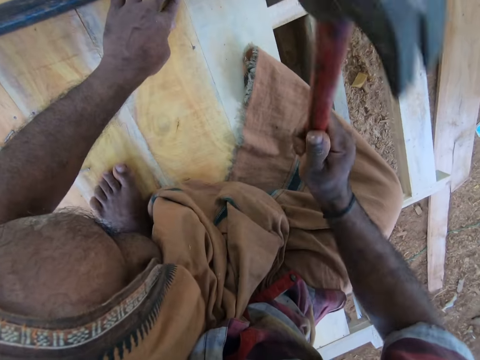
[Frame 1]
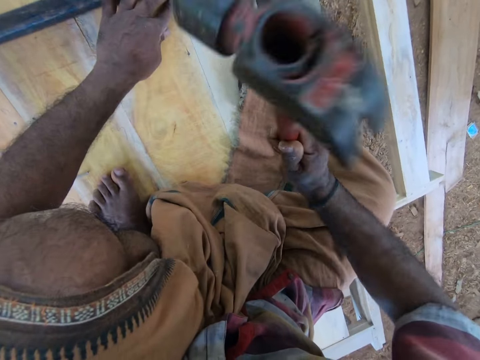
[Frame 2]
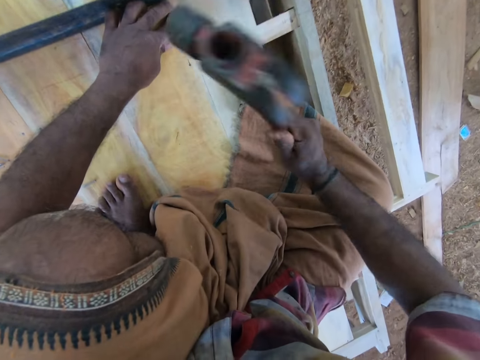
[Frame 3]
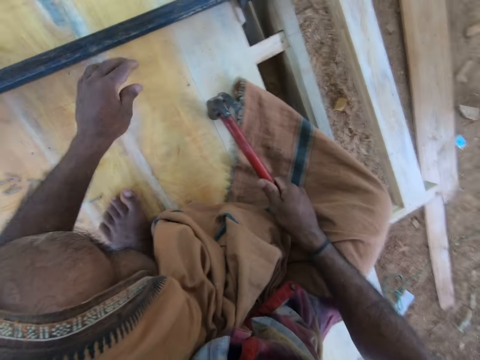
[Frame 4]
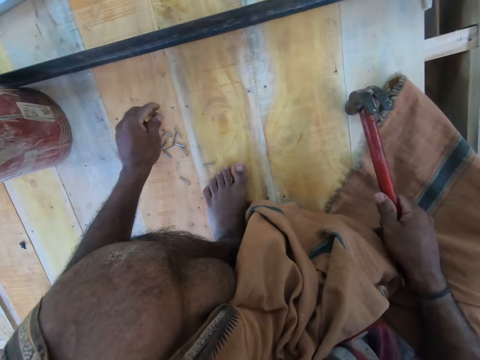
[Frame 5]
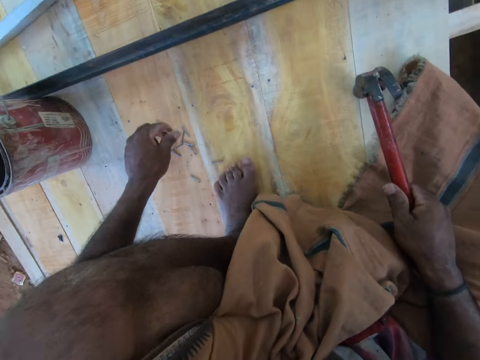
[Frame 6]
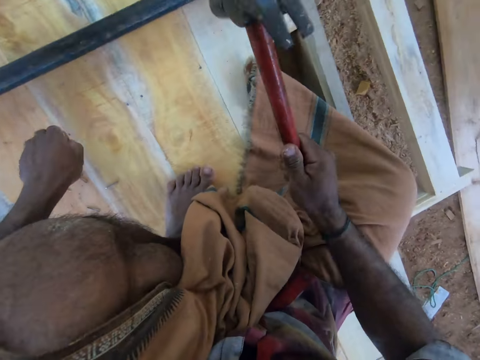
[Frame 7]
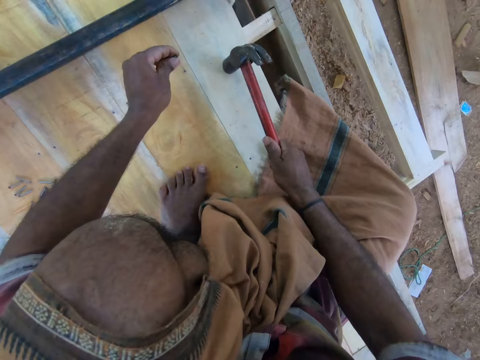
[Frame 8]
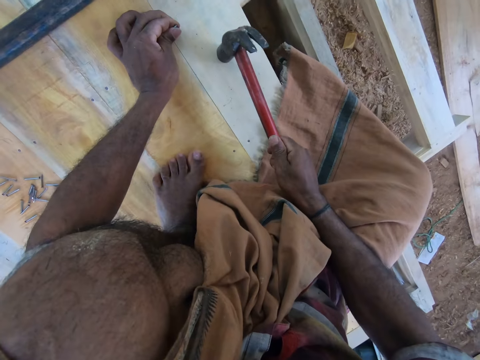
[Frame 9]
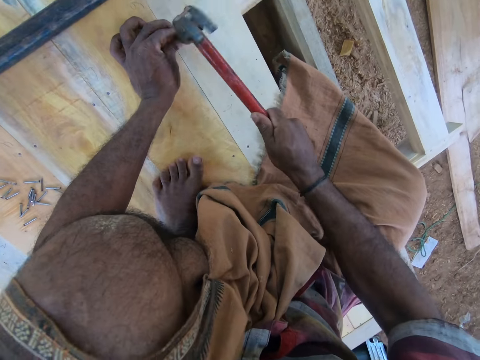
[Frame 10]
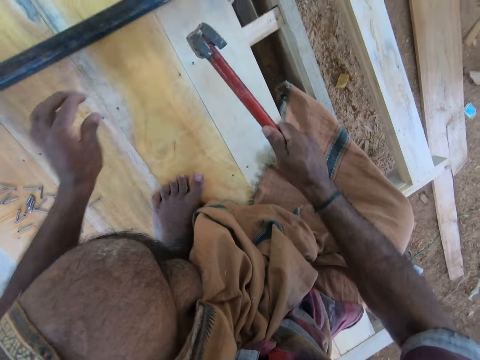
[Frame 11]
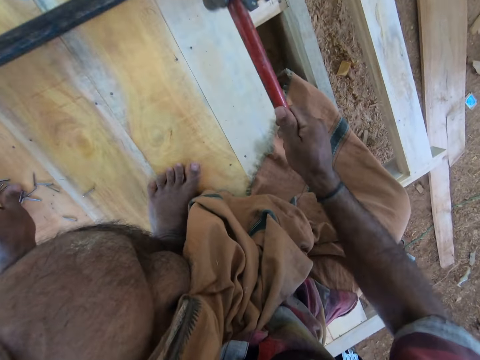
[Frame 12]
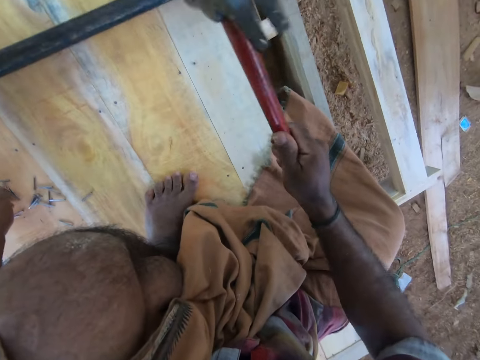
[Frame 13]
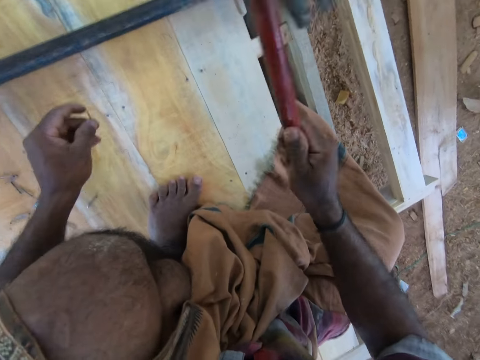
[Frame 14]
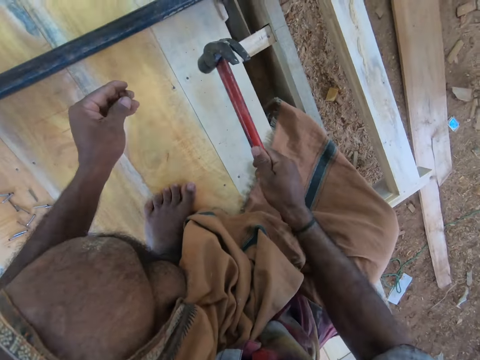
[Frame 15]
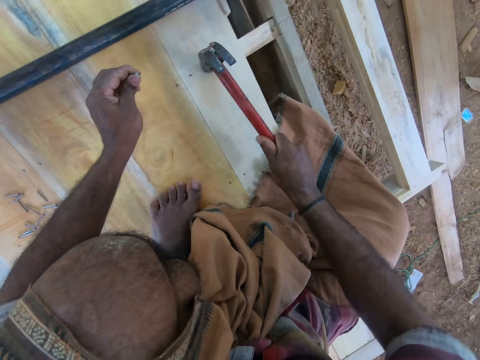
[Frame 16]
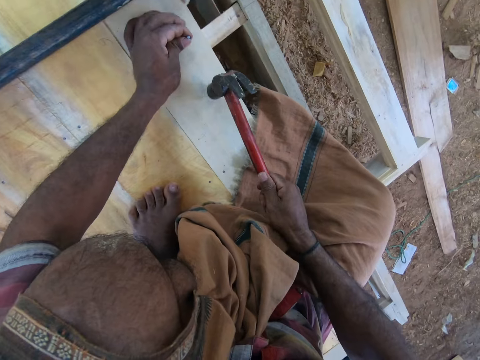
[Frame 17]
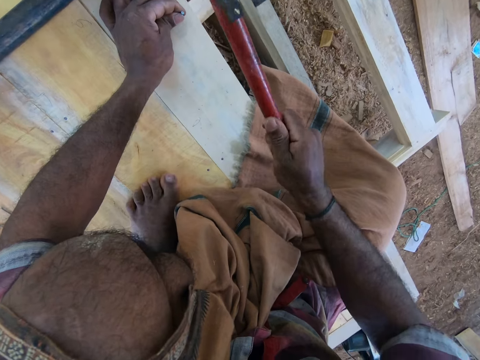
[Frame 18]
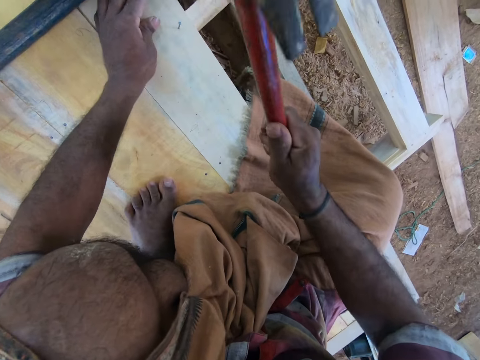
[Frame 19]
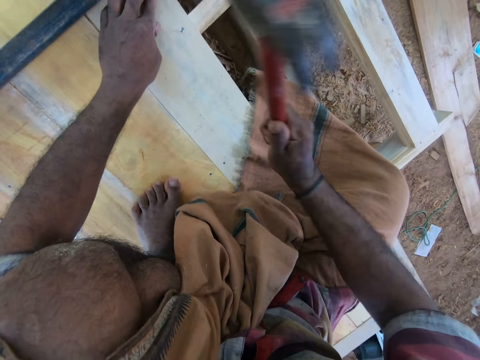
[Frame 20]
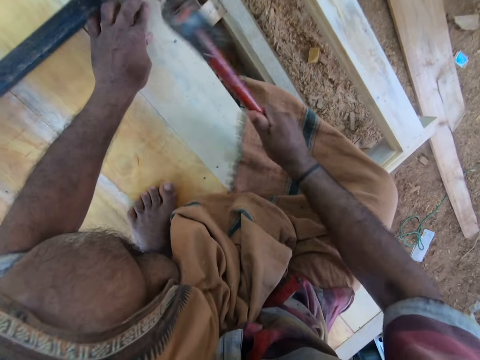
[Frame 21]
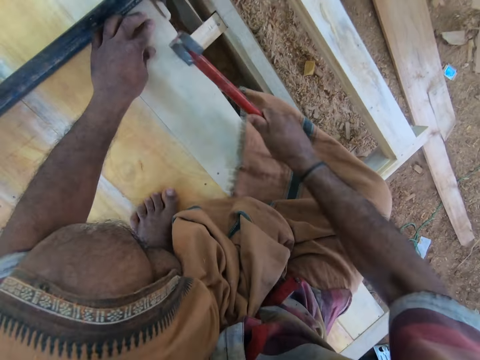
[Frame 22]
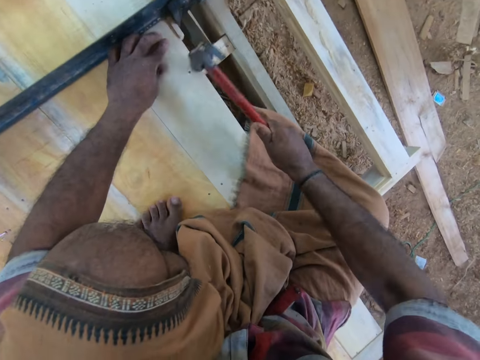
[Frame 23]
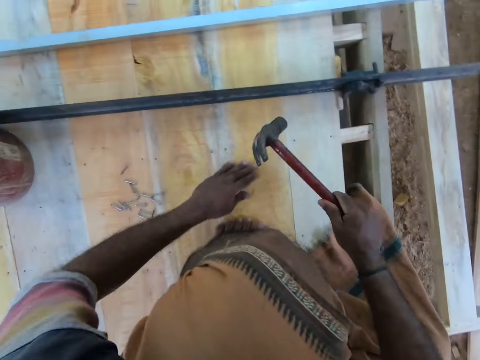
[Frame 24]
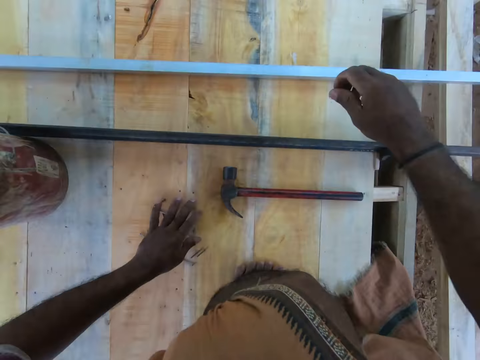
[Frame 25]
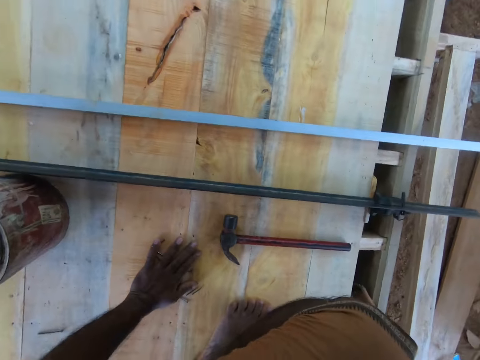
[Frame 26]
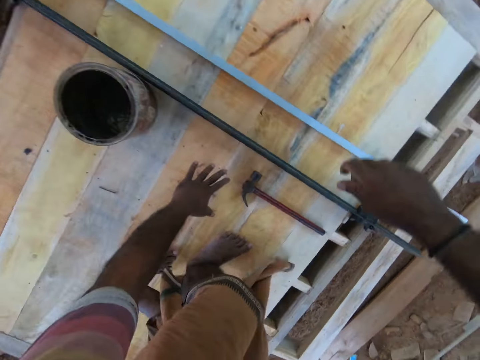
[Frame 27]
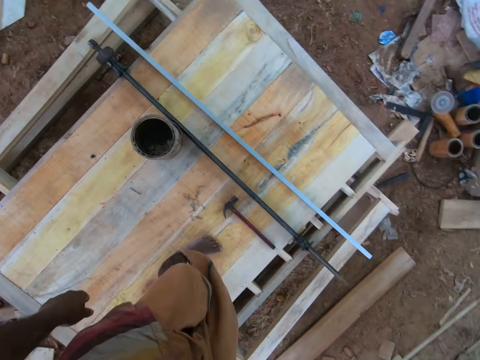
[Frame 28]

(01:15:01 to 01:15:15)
The camera wearer picks a nail from the plywood or wood with his left hand. He sets the nail on the plywood with his left hand. He hits the hammer on the nail into the plywood with his right hand. He picks a nail from the plywood with his left hand. He sets the nail on the plywood with his left hand. He hits the hammer on the nail into the plywood with his right hand. He drops the hammer on the plywood with his right hand. He places the hammer on the wood.

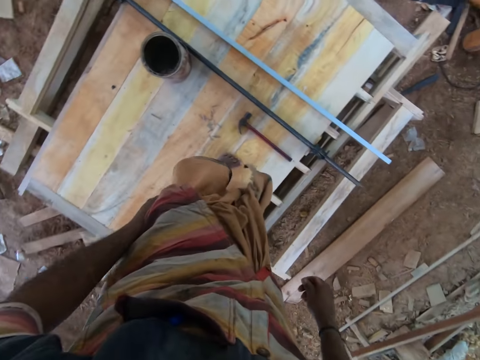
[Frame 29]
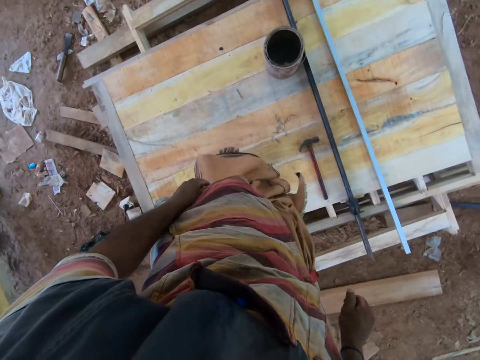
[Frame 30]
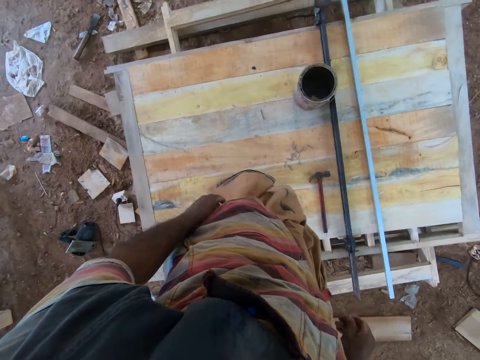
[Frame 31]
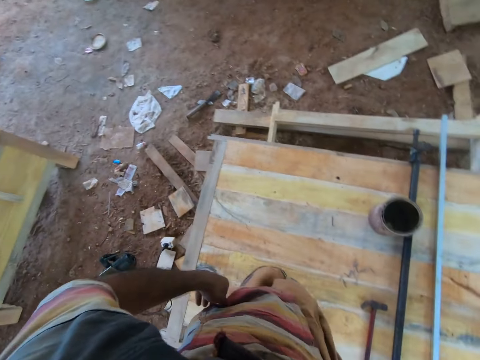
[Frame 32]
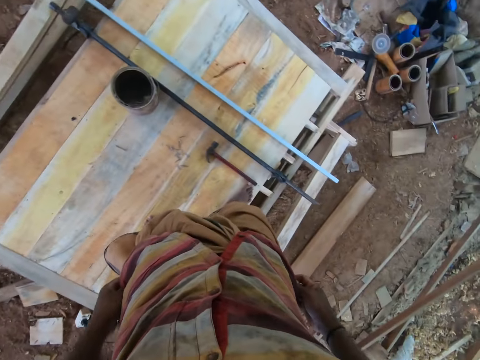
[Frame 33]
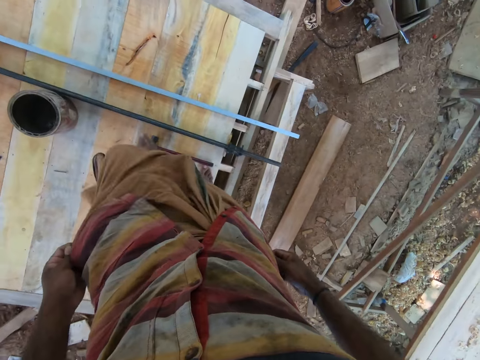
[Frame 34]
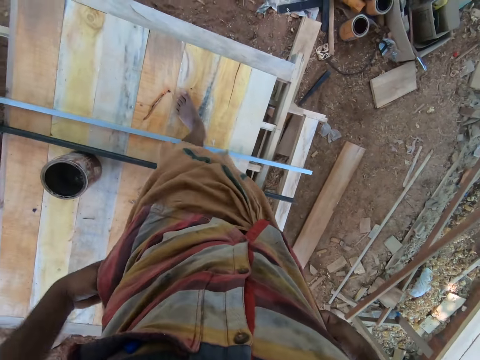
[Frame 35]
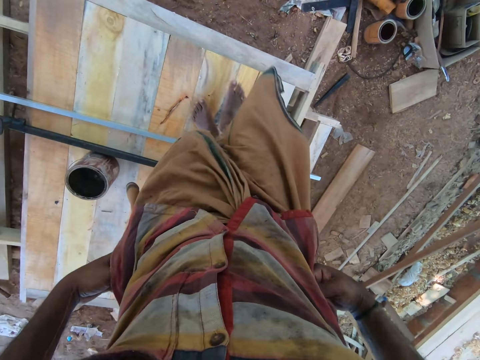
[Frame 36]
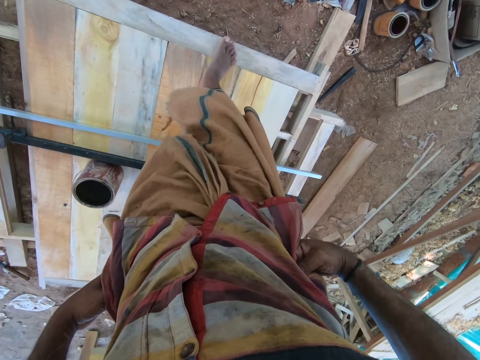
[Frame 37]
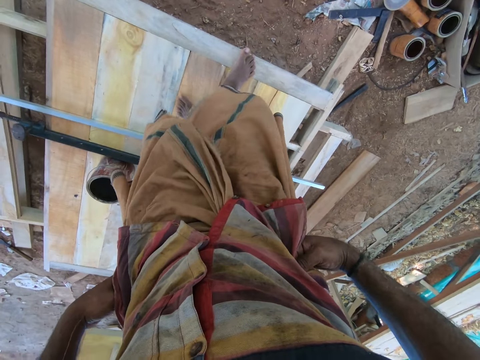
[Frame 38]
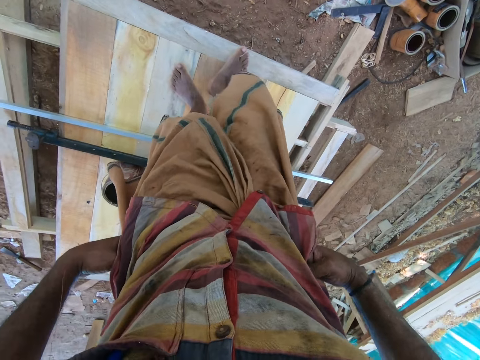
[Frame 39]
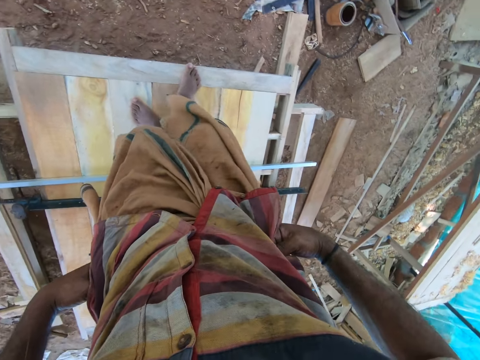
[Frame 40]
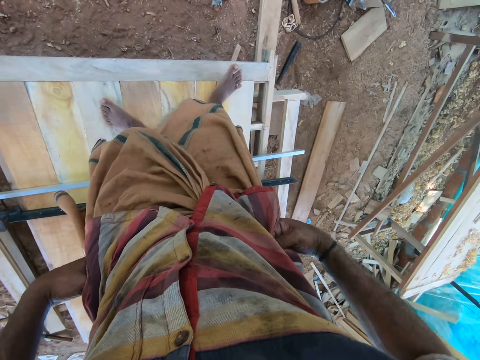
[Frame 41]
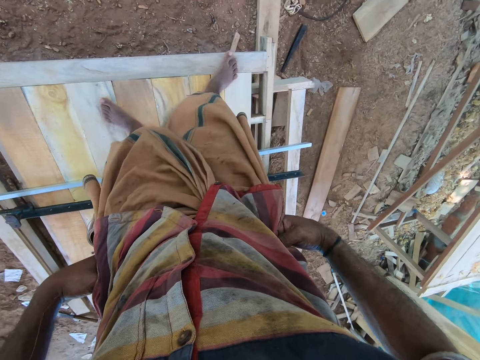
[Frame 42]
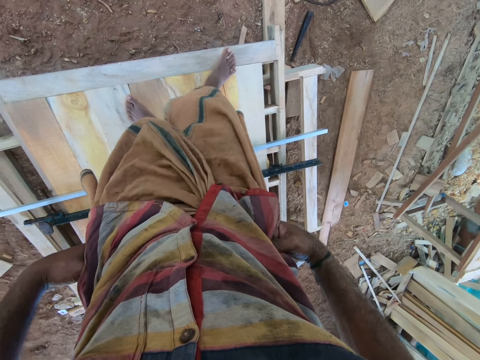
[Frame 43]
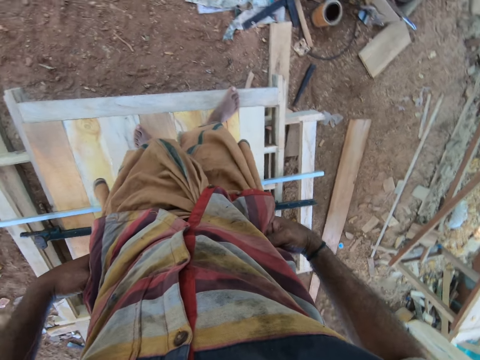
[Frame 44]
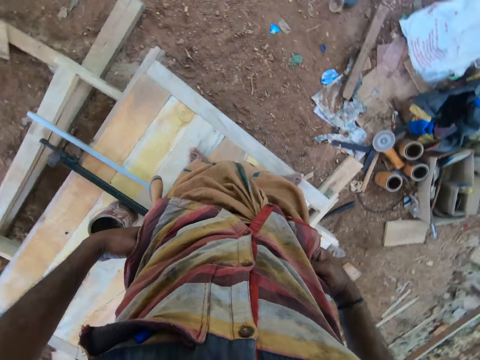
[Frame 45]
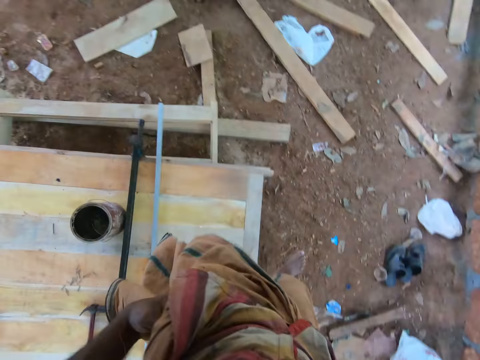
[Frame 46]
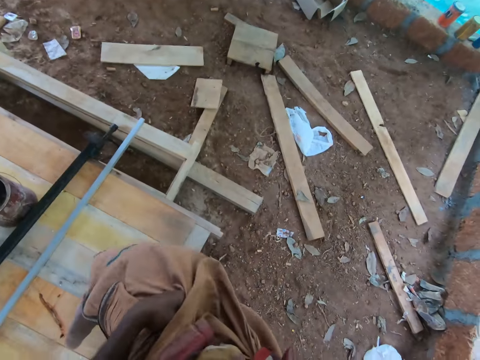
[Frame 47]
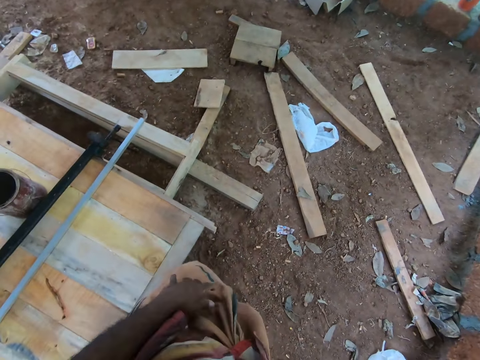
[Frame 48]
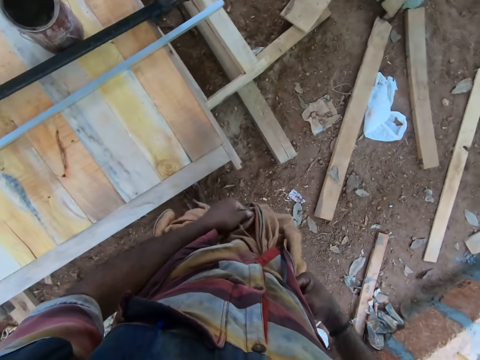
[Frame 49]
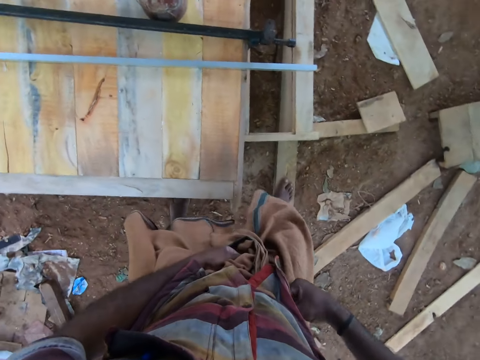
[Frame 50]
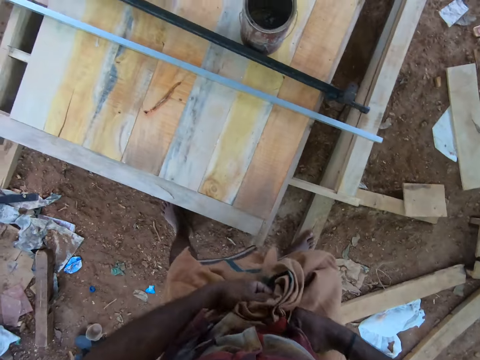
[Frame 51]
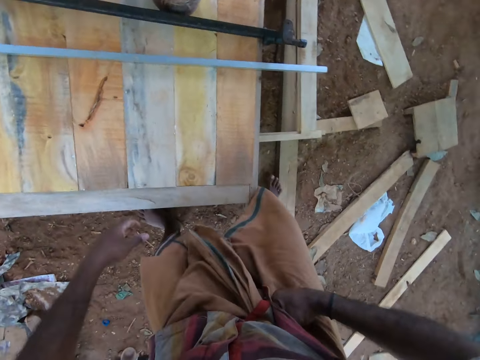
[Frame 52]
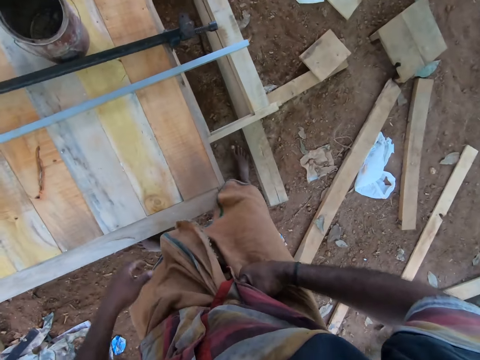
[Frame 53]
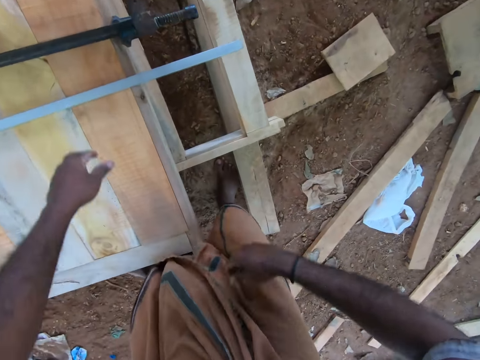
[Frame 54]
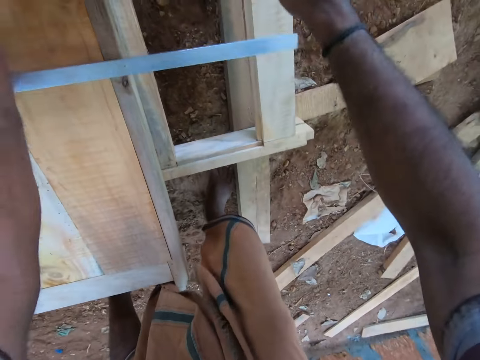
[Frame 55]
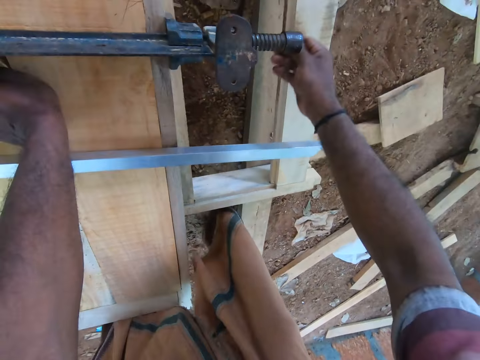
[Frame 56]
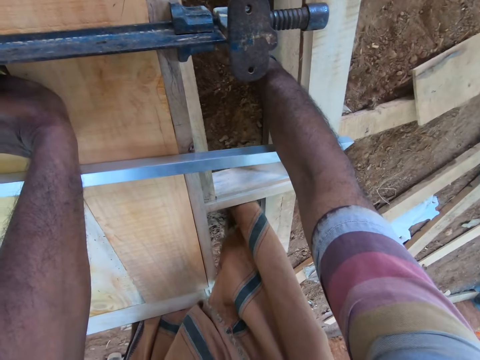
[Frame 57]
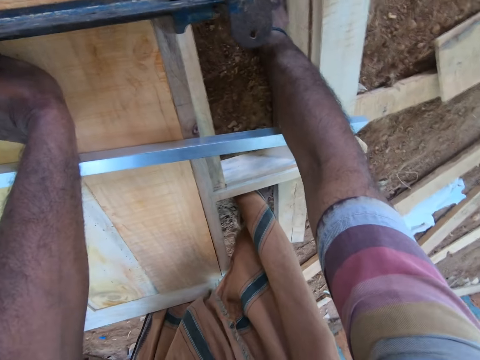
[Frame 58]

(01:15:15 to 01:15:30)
The camera wearer looks around. He walks on the plywood. He jumps to the ground. He places his left hand on the clamp. He picks the handle of the clamp from the ground with his right hand. He holds the clamp on the wood.
